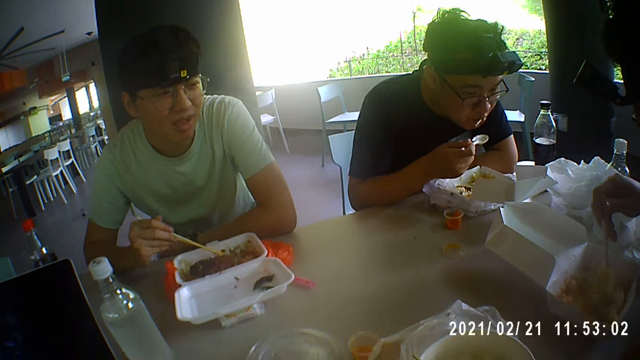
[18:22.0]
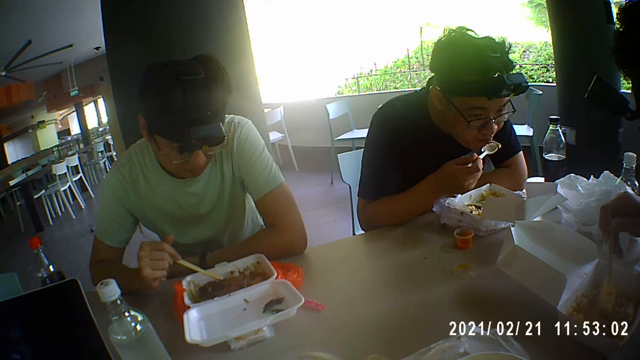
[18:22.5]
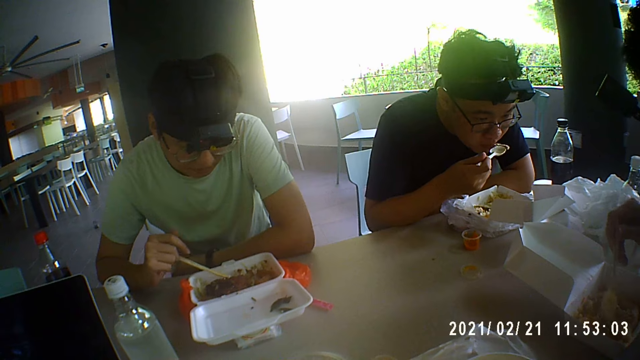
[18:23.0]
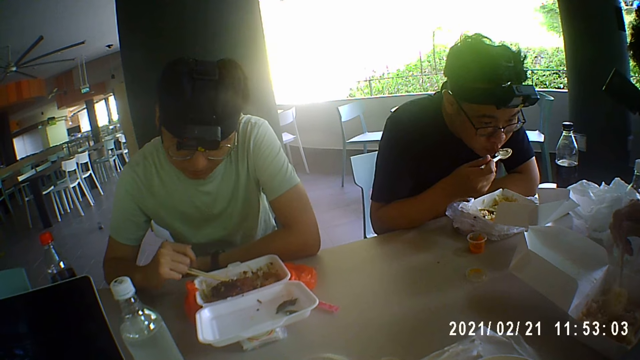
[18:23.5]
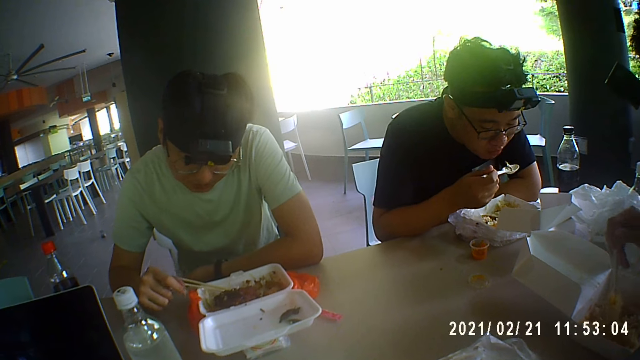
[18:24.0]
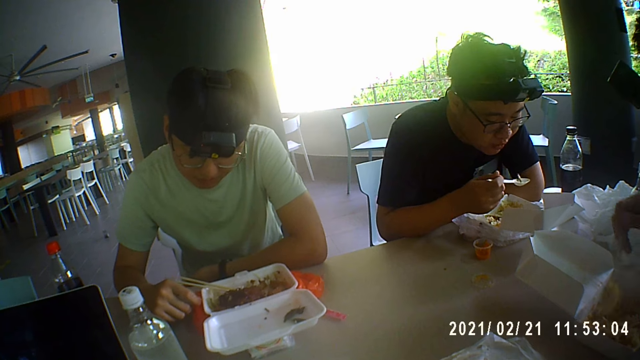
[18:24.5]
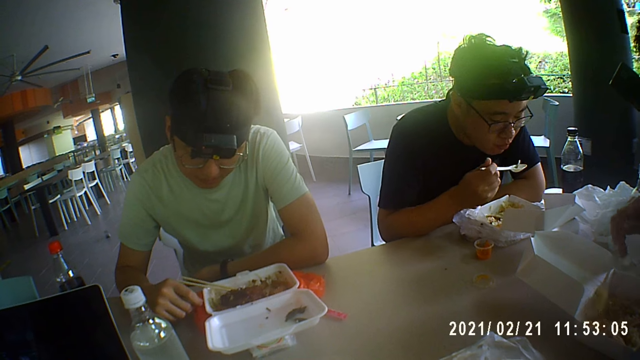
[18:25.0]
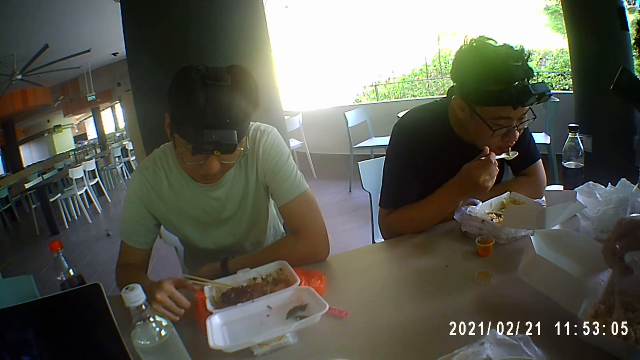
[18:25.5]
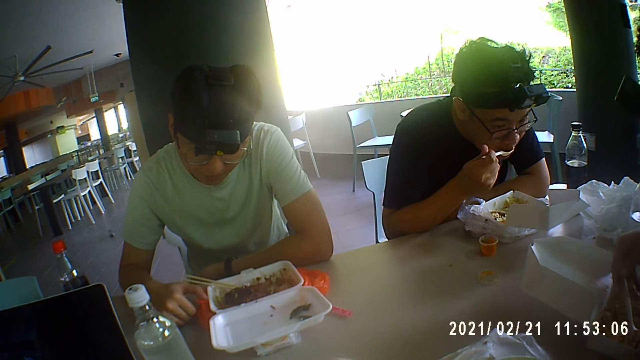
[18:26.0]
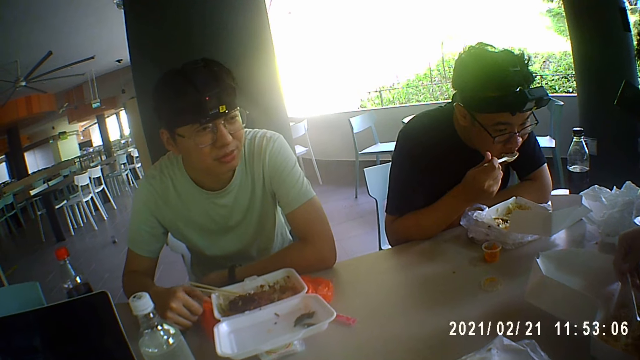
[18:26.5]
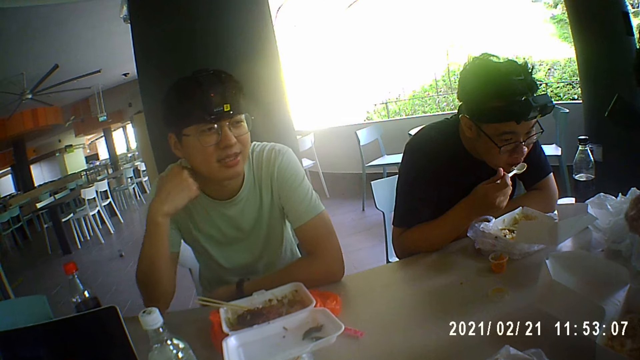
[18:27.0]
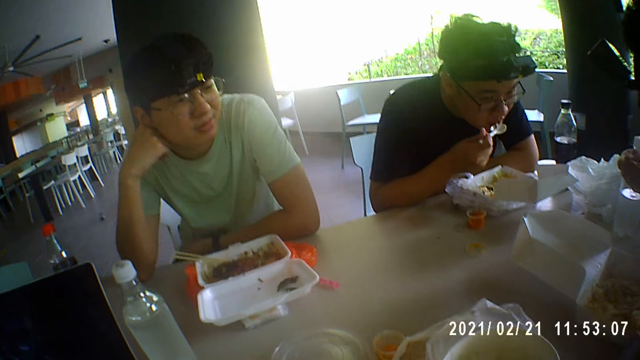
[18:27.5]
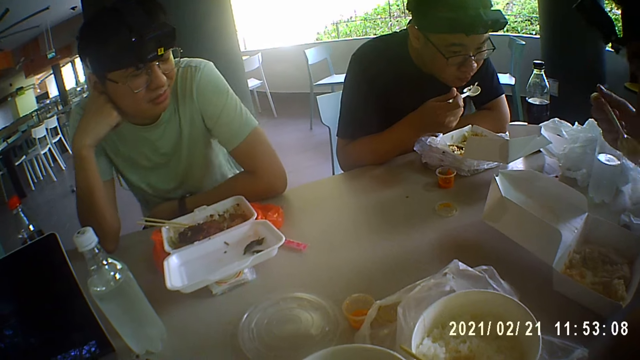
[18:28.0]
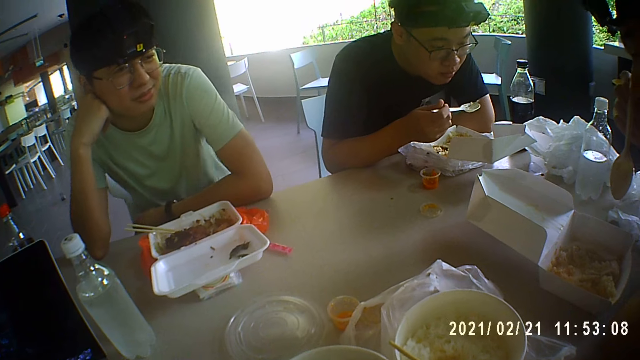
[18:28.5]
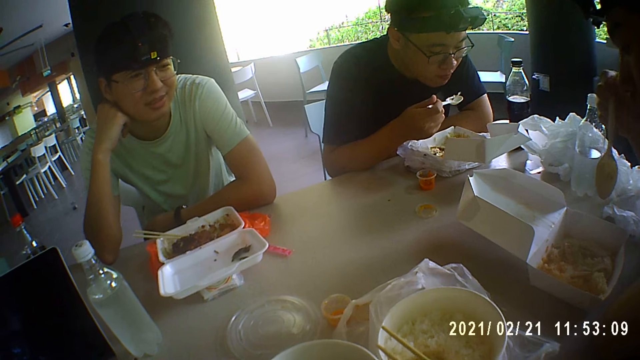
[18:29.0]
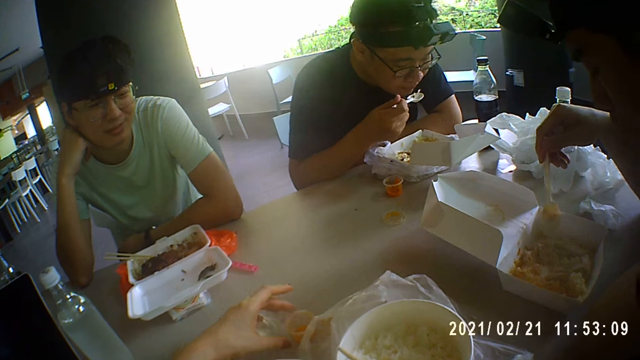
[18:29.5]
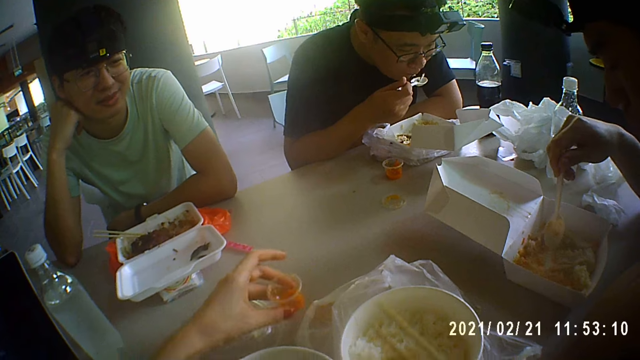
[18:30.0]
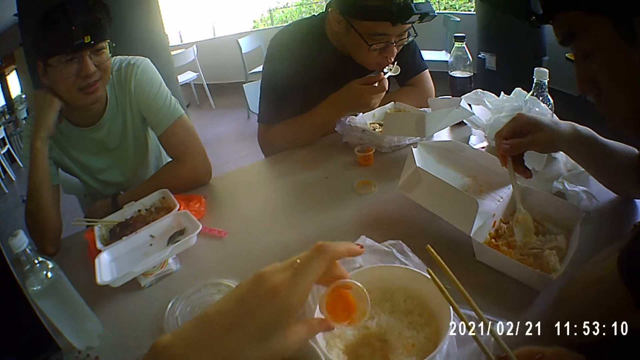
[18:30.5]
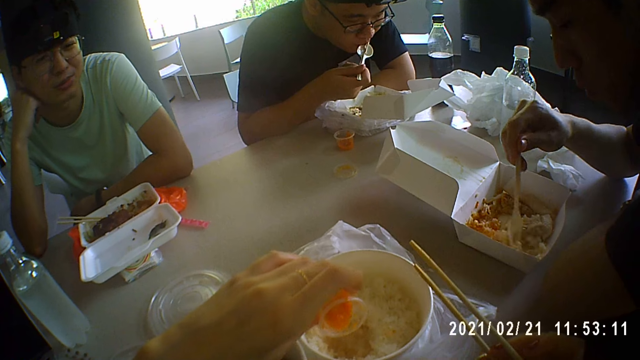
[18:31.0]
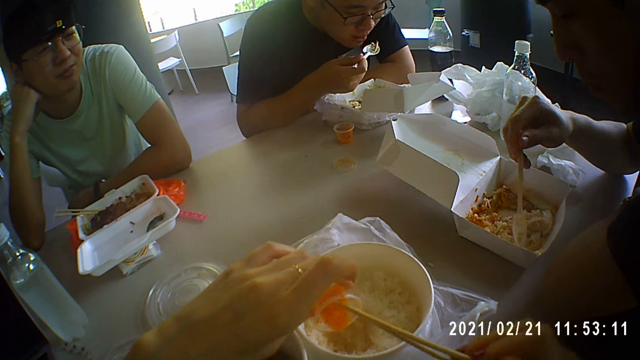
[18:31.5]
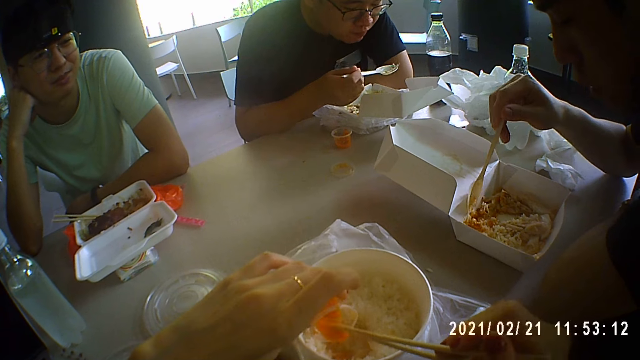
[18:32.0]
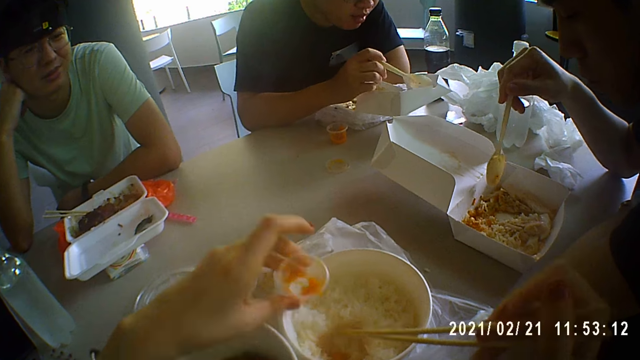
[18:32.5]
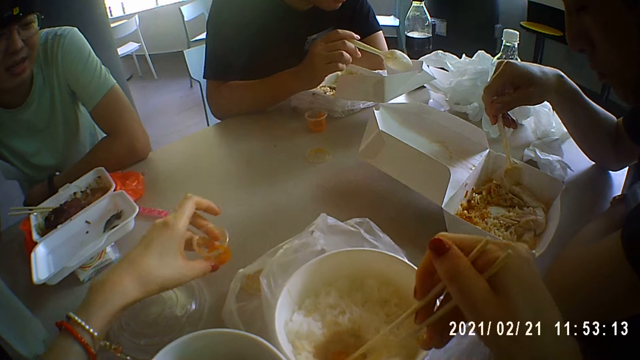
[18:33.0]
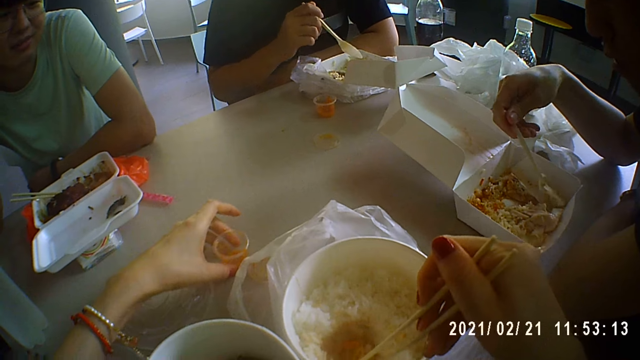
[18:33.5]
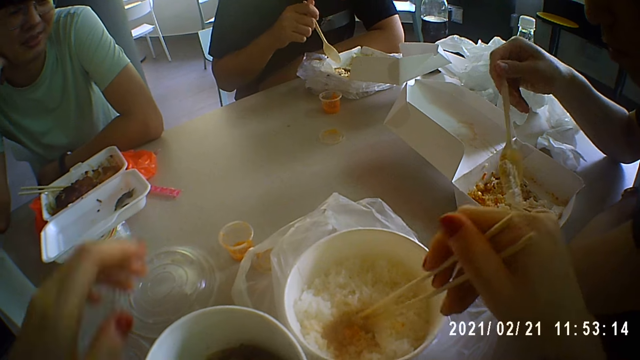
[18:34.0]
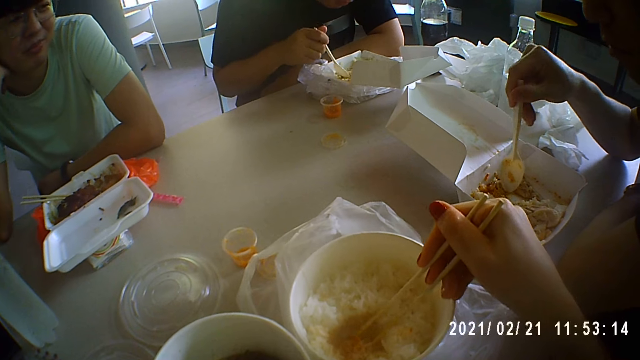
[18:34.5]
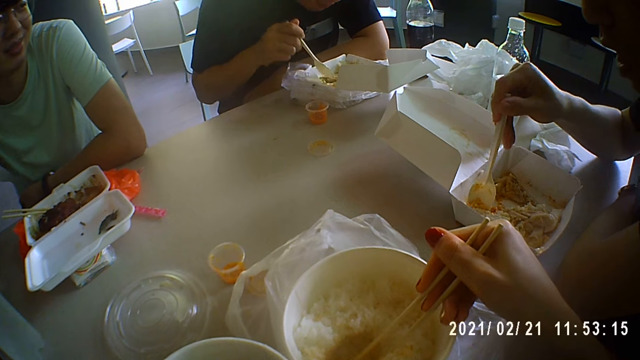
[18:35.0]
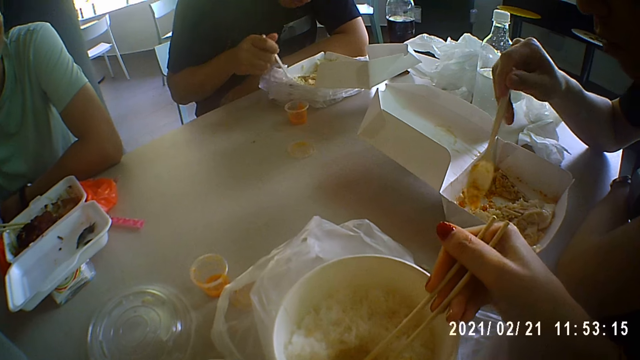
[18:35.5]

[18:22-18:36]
A man puts his thumb on the table. The man talks. The camera wearer grabs the sauce. They pour the sauce in the food. They put the sauce on the table.

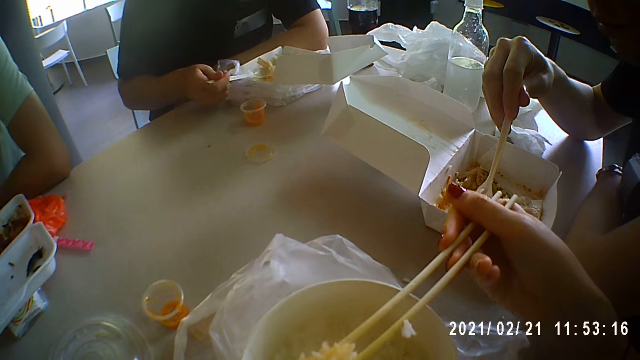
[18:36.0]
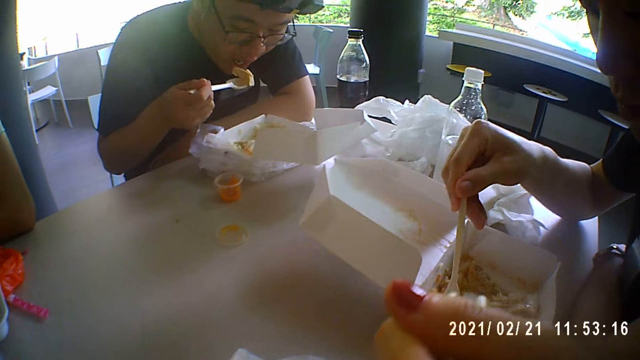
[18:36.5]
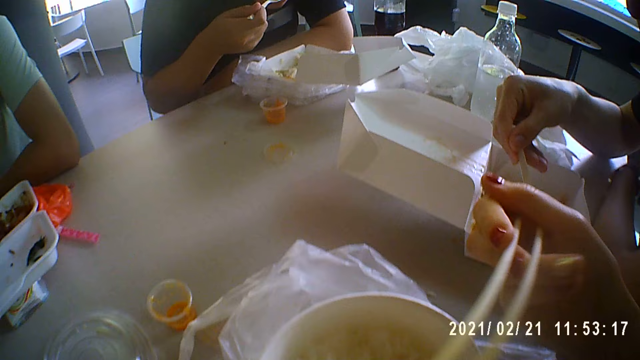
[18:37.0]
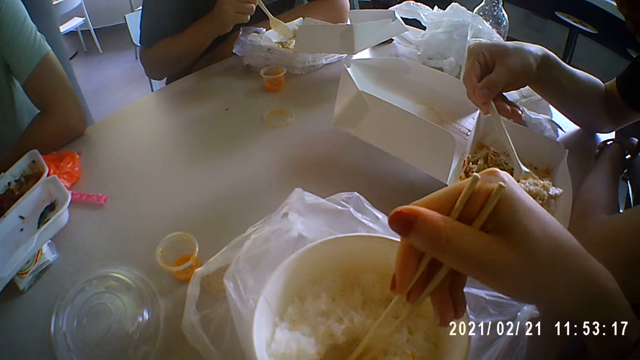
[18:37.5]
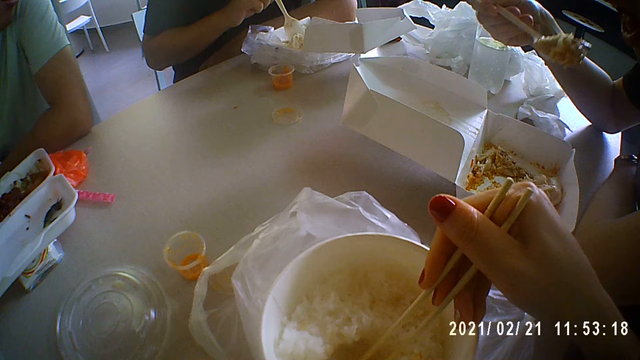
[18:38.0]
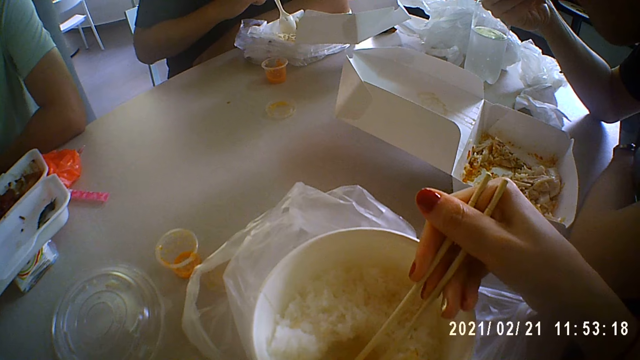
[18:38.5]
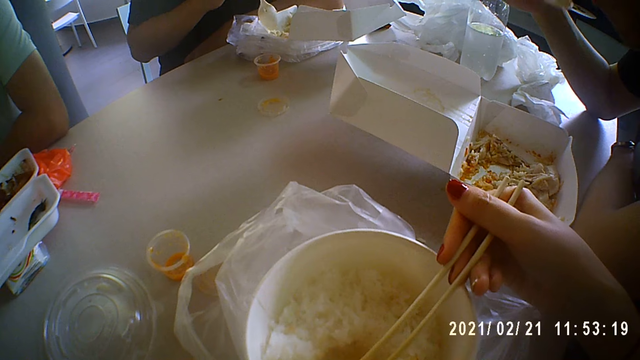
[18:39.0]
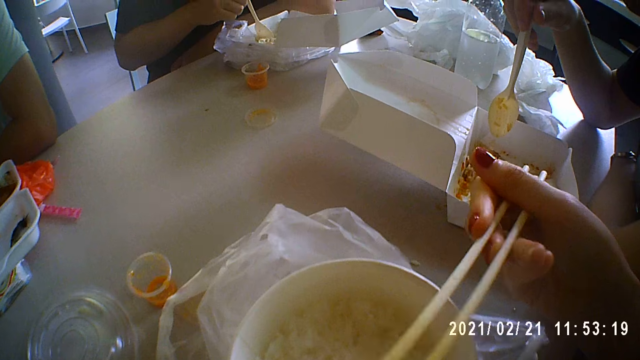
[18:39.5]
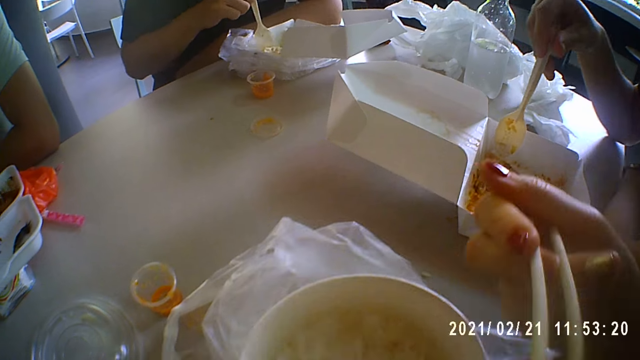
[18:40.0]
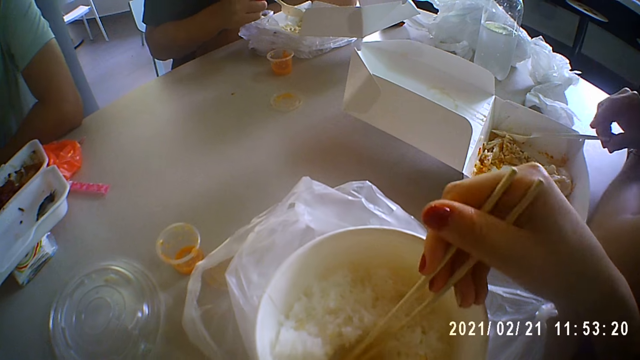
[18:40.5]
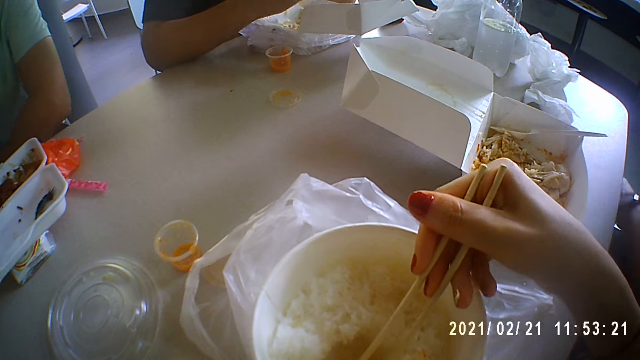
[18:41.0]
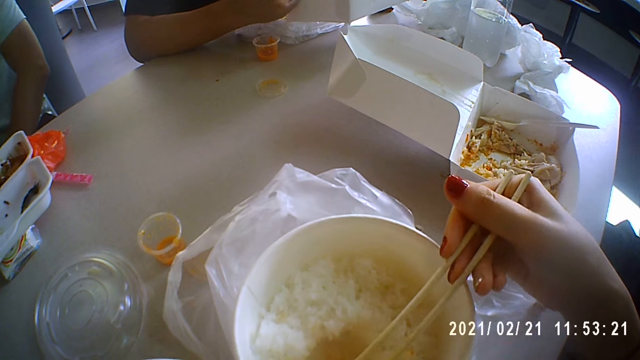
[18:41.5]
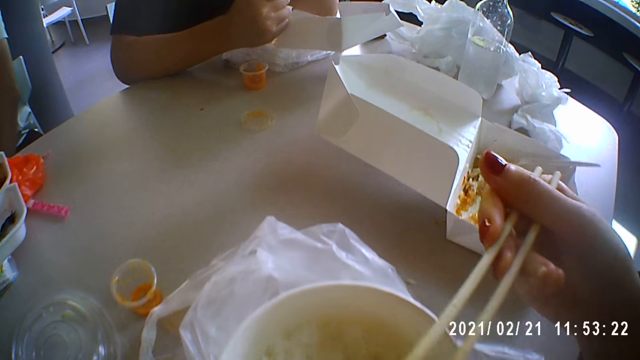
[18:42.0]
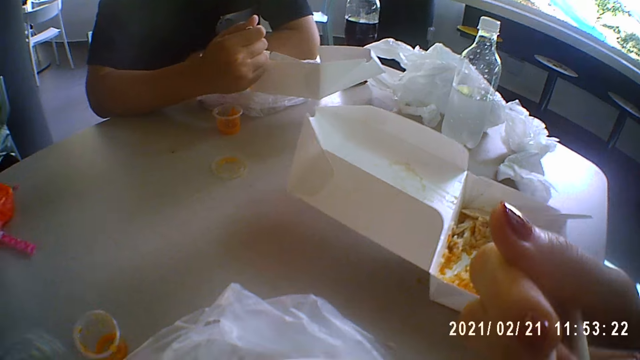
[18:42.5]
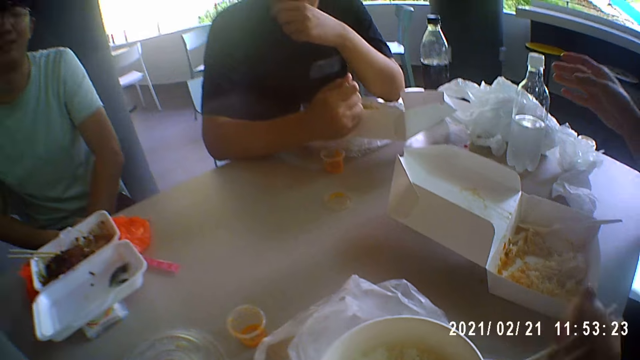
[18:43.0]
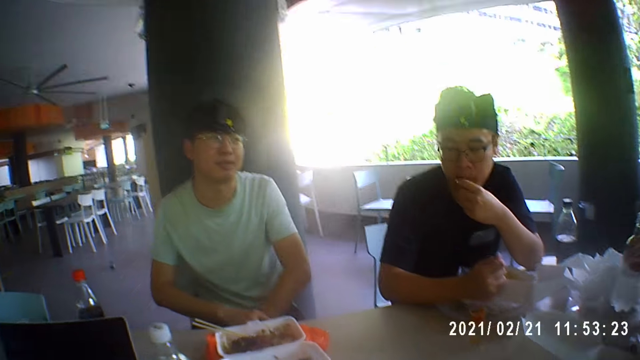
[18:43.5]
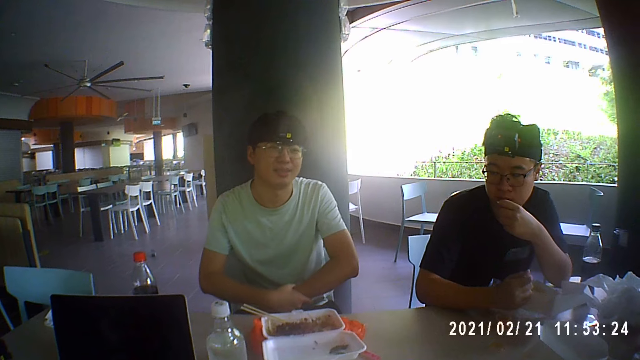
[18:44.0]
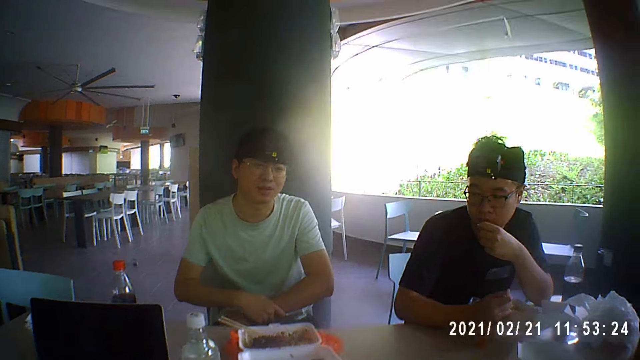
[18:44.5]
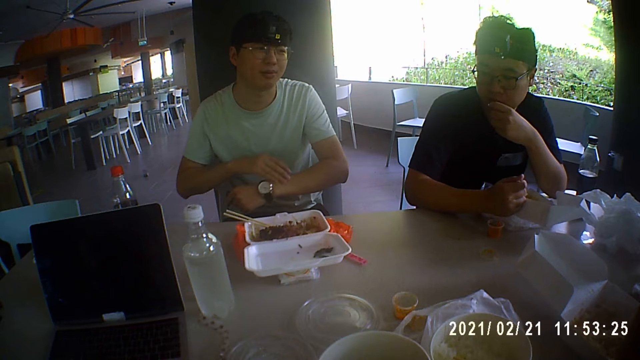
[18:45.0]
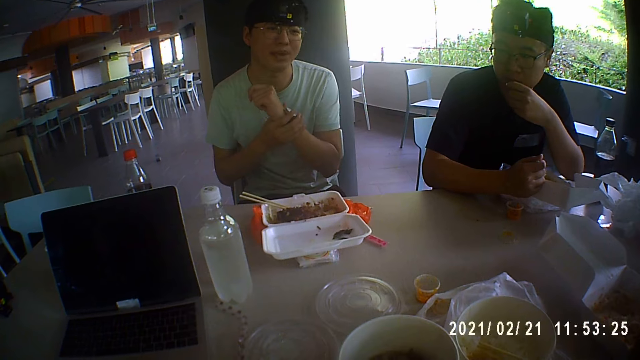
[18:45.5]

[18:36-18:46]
The camera wearer eats the food. A man eats the food. The camera wearer eats the food again. Another man touches his mouth. A person holds the wrist watch.
